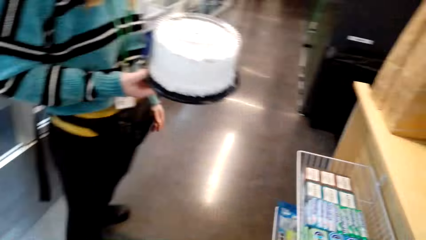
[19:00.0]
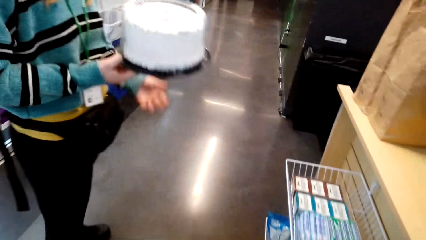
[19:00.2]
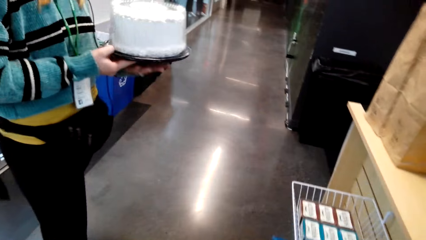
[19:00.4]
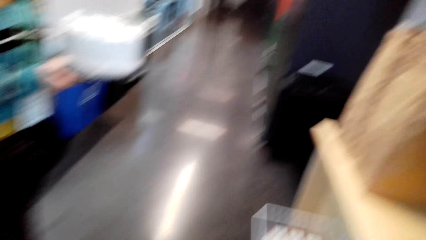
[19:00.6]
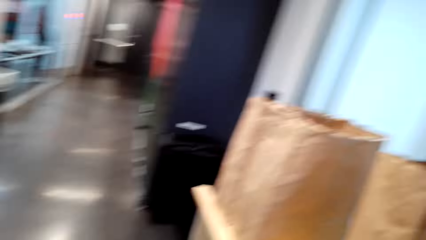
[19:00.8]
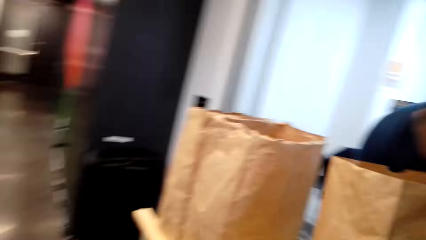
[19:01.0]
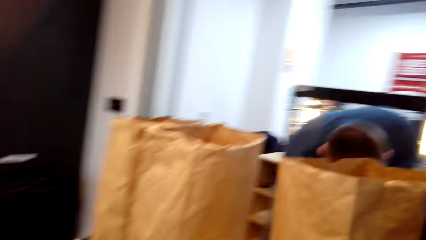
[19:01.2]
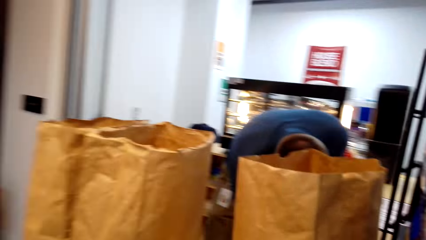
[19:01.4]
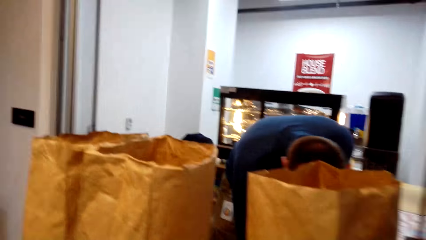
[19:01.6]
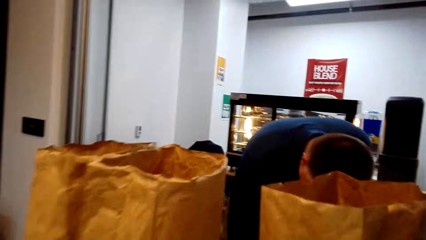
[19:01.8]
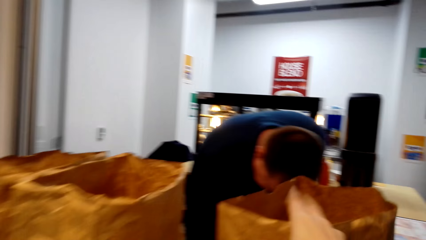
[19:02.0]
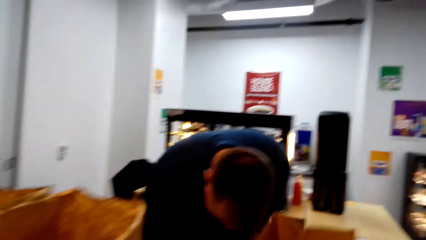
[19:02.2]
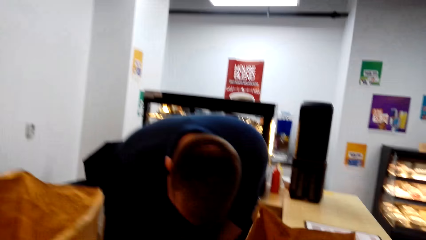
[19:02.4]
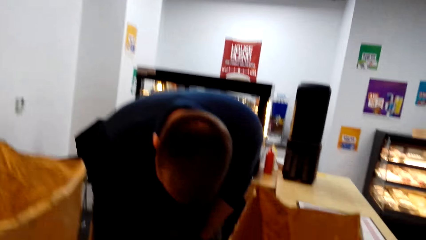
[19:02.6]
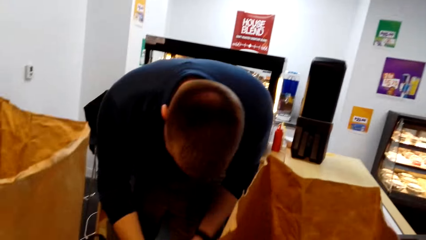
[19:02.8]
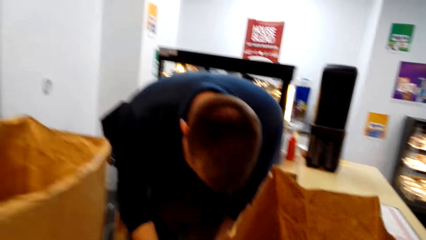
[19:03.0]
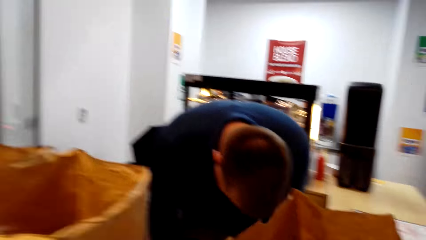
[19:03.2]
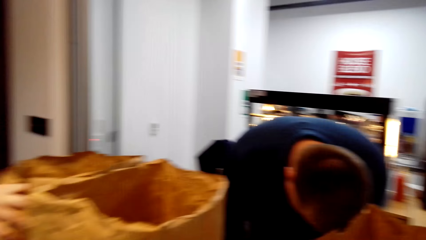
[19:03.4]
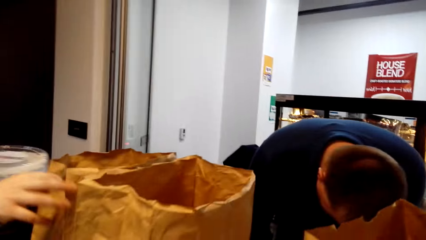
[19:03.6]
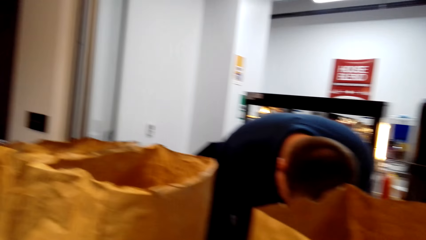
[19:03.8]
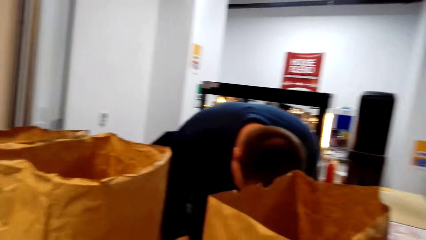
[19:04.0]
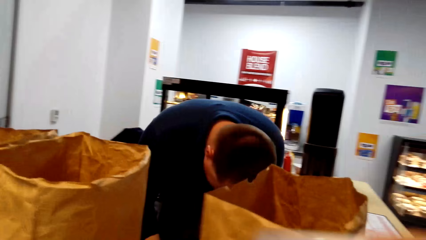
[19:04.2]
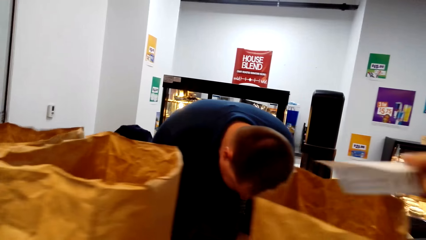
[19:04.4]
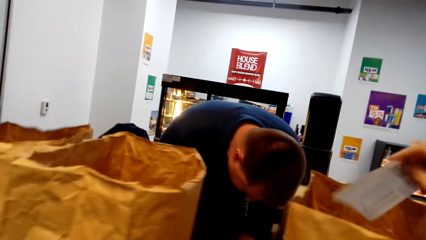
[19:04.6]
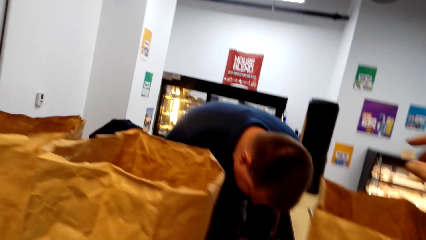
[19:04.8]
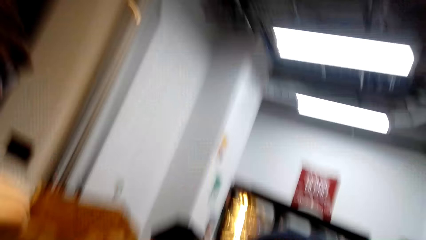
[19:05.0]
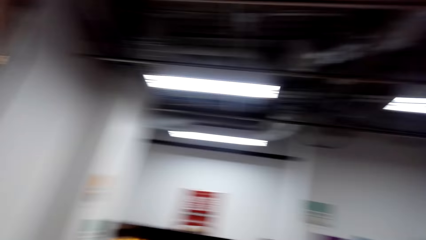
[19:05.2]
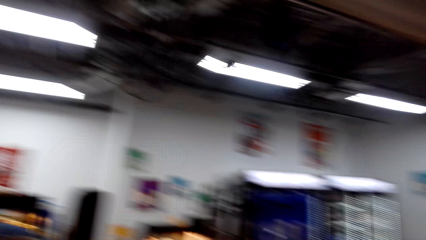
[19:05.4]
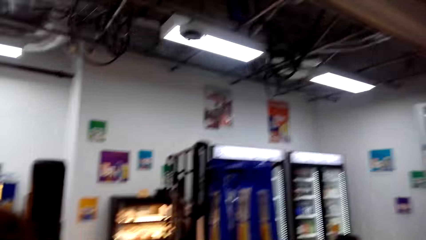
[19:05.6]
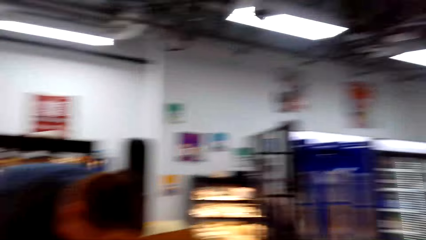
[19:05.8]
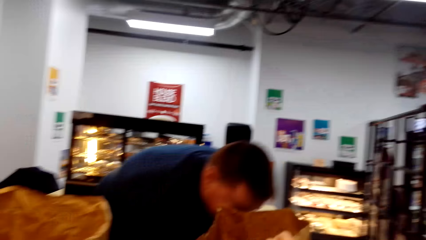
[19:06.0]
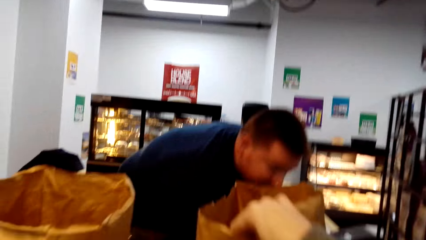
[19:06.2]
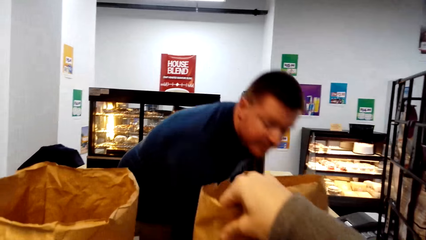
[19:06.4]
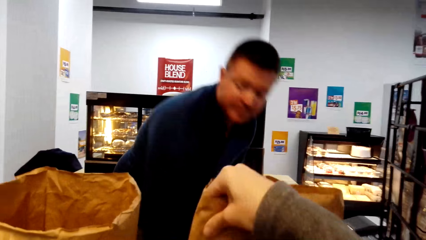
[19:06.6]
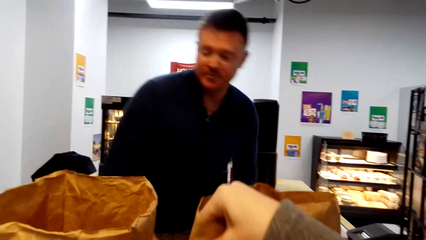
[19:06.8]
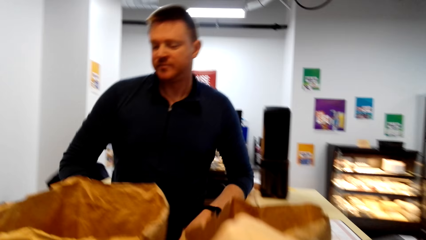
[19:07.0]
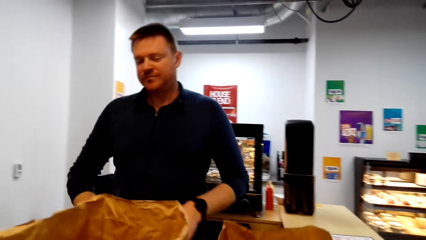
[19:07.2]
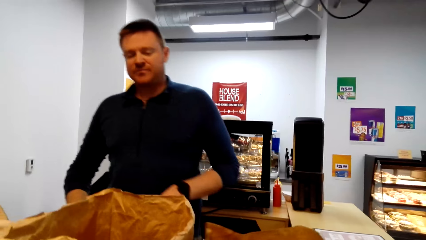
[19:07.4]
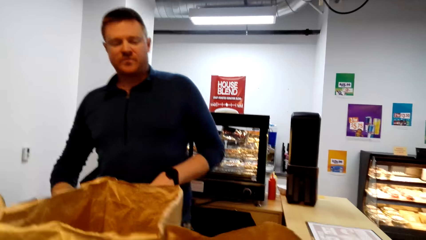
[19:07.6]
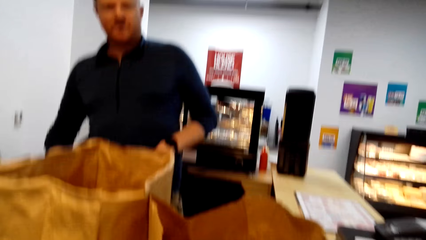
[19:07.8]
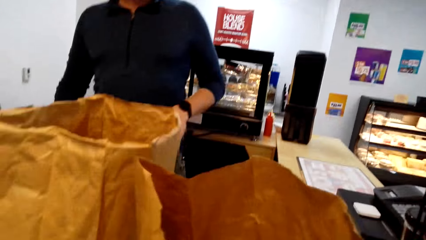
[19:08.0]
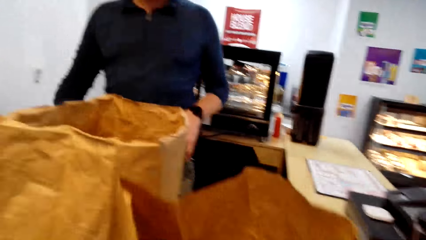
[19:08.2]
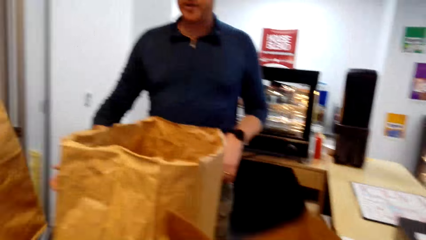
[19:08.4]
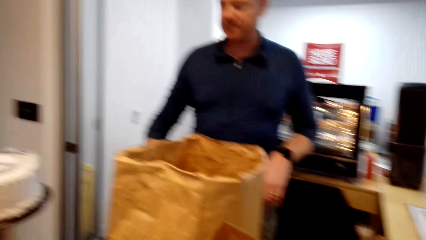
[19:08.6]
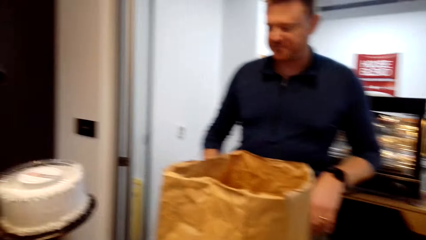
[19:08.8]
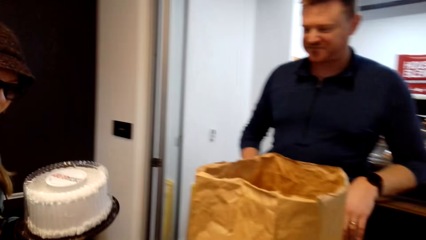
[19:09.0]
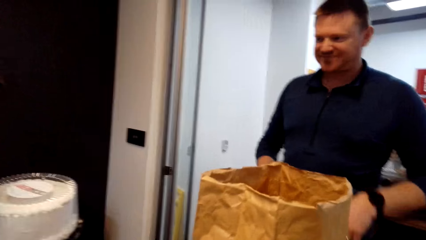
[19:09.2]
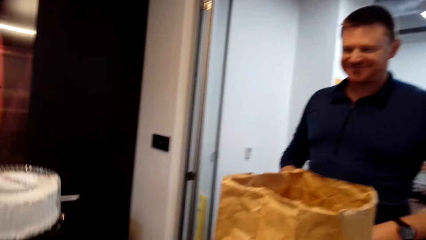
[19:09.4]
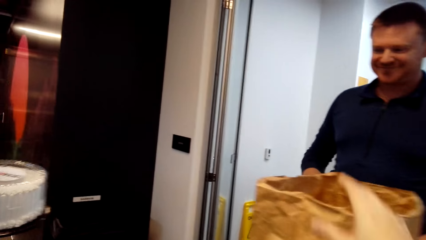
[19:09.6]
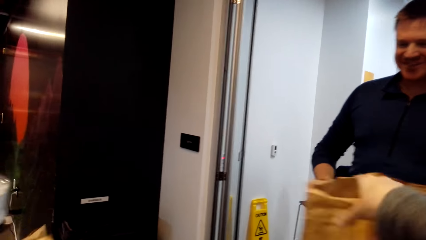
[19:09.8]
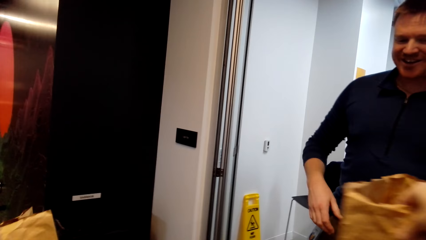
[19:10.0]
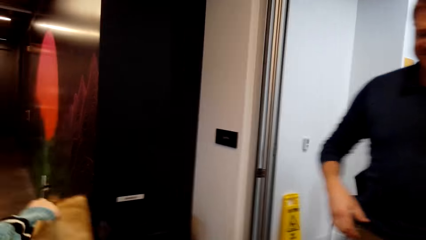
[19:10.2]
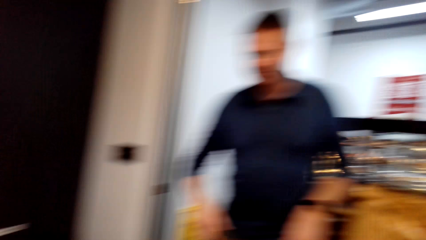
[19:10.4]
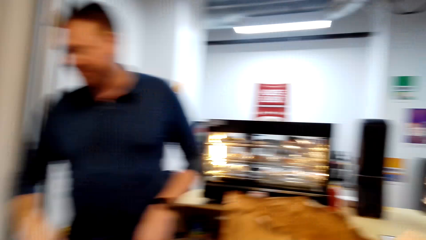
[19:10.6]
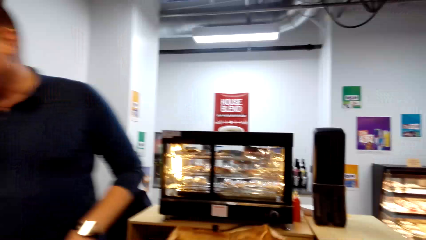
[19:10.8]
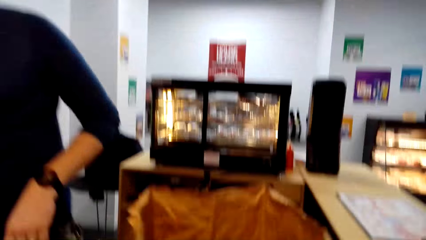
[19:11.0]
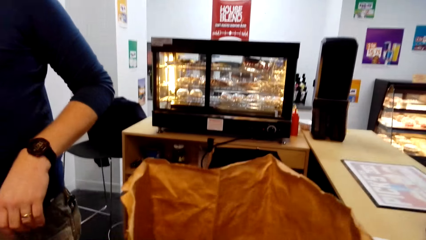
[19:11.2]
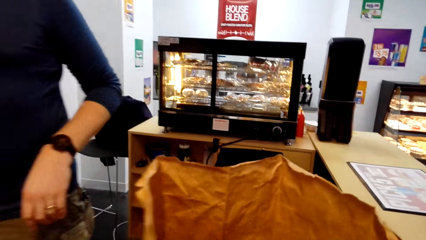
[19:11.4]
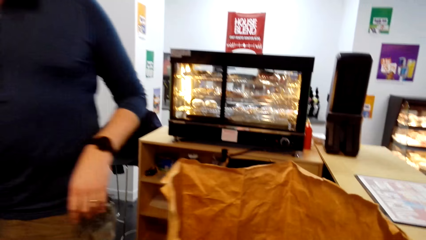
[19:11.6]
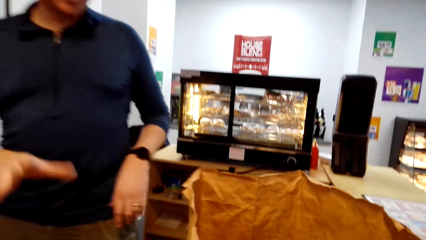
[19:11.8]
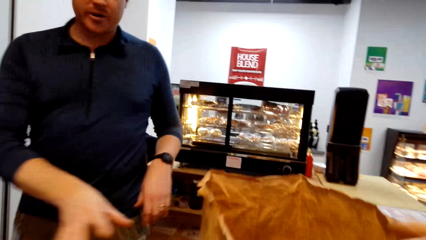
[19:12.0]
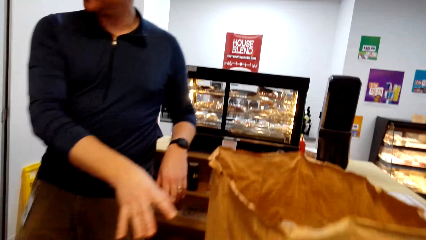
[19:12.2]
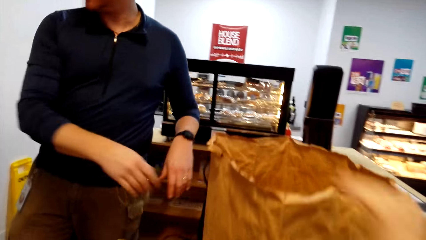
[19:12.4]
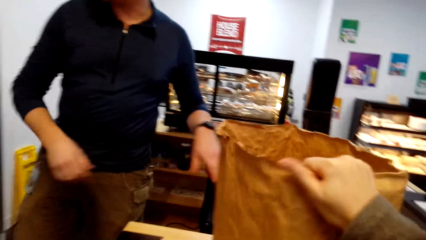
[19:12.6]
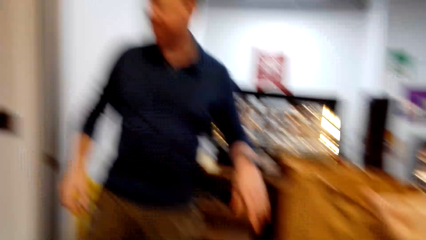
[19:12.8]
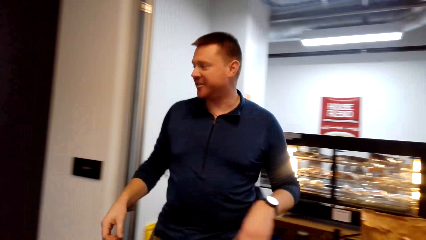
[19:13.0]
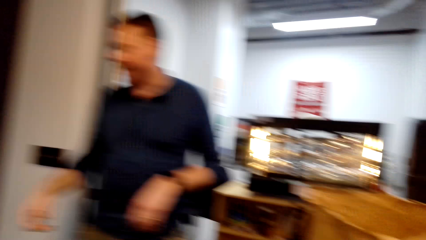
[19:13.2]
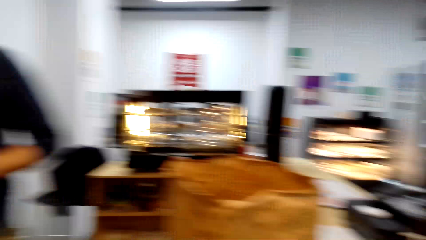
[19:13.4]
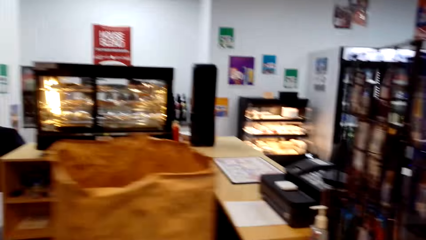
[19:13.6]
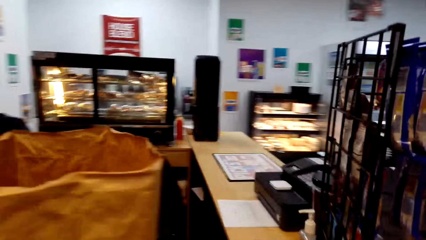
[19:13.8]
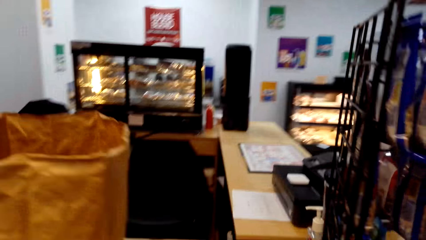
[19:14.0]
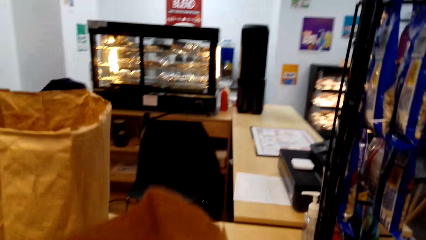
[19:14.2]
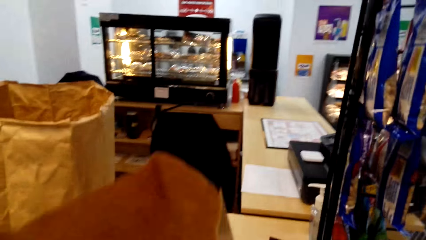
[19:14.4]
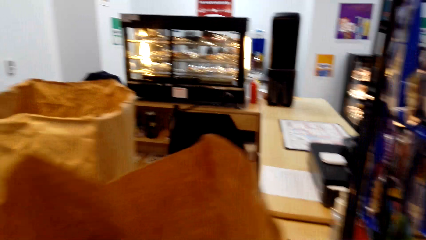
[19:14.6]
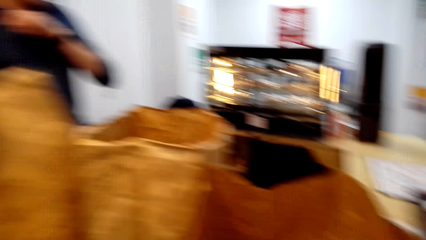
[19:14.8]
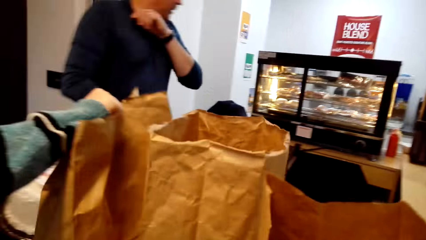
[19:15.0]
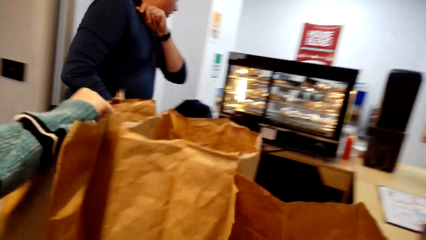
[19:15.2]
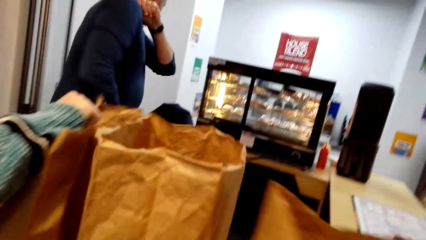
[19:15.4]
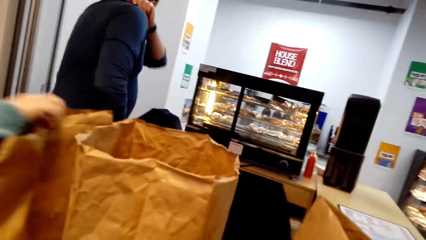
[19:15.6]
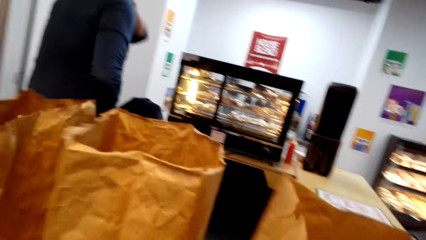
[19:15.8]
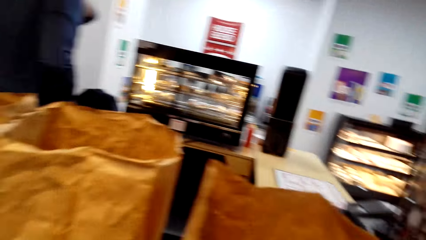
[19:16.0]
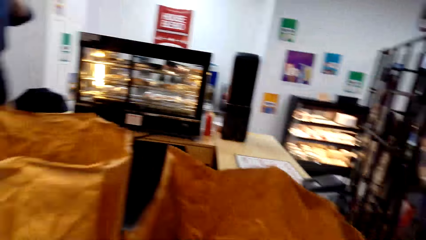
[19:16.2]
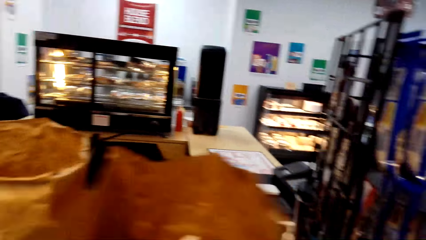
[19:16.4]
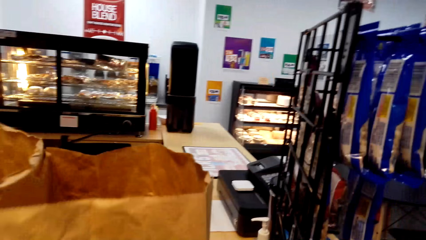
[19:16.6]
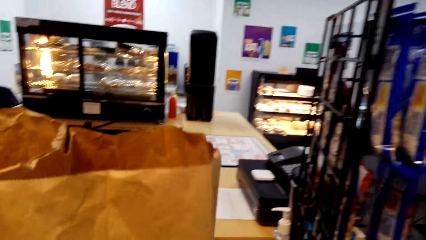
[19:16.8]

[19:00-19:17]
A woman moves the cake in her hand. The woman touches the packet on the table. The camera wearer puts receipts in the packet. They touch the packet on the counter table. A man converses.
